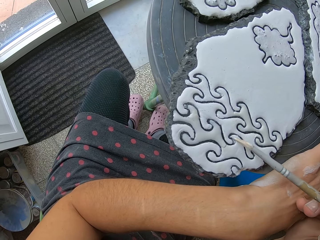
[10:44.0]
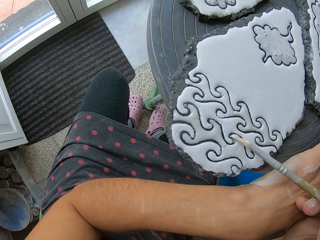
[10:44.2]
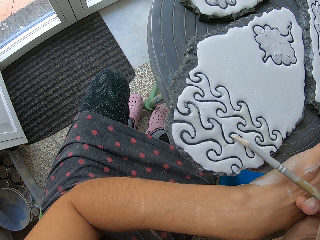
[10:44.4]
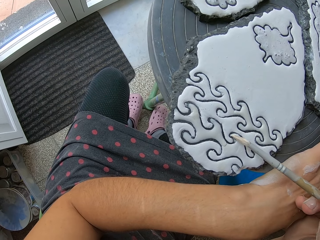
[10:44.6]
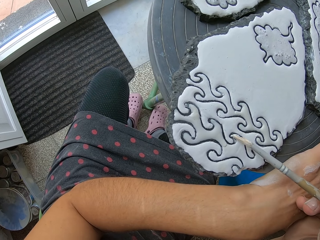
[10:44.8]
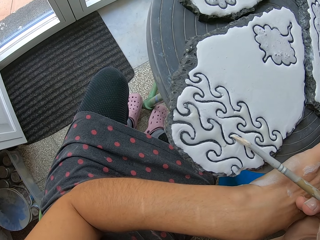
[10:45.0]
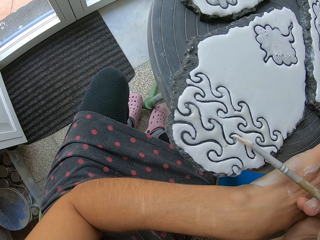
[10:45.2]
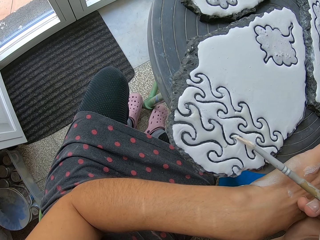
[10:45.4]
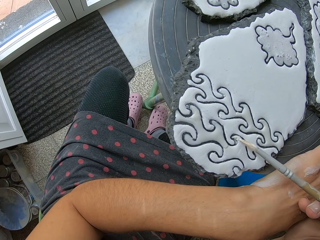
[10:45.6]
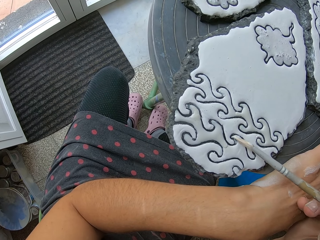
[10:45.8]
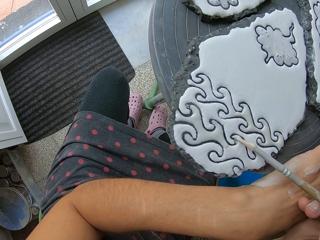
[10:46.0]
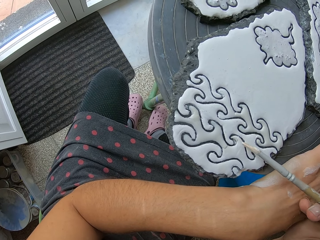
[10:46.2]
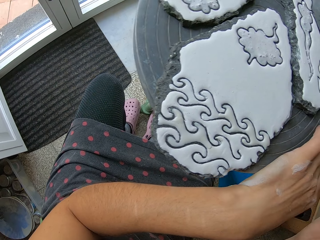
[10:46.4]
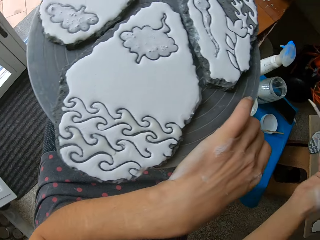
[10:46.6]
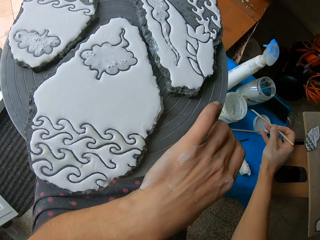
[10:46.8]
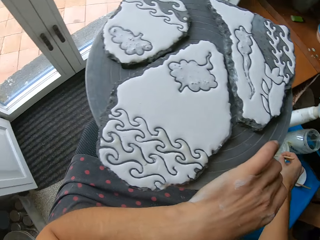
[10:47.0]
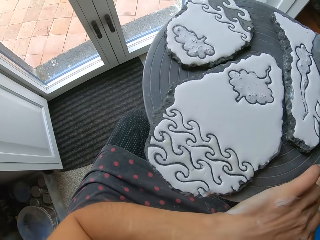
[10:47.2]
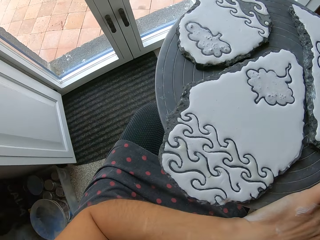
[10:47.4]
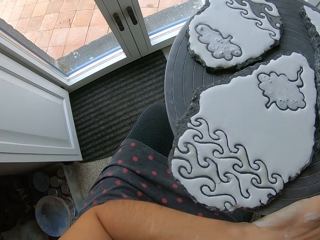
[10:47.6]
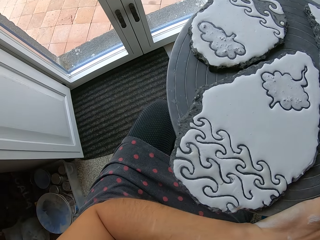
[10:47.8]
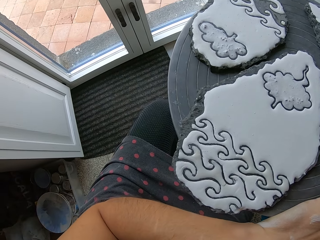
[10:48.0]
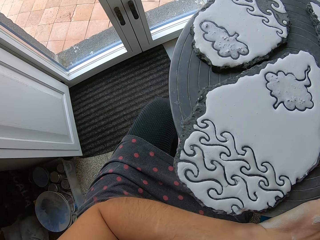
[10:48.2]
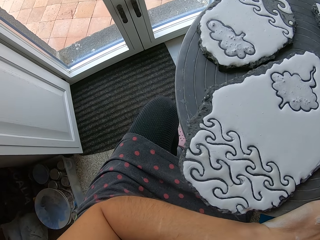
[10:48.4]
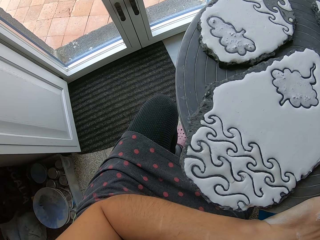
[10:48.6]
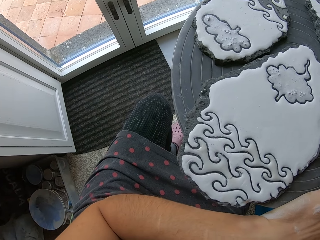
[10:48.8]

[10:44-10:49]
The camera wearer holds the painting brush with her right hand. She dips the paint brush in her right hand into the paint container on the table.

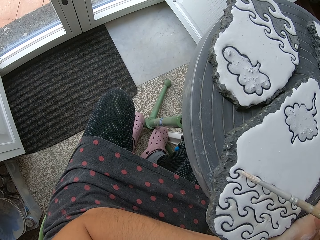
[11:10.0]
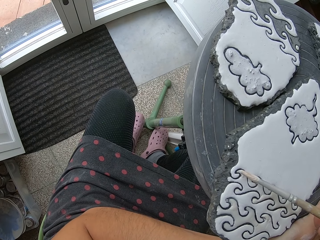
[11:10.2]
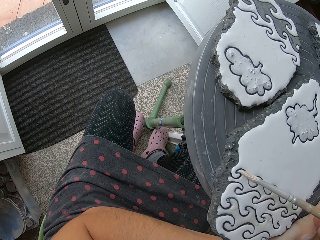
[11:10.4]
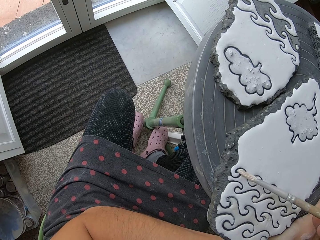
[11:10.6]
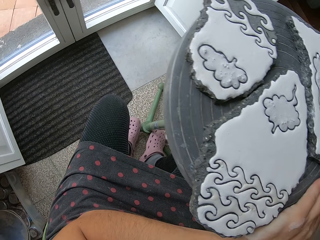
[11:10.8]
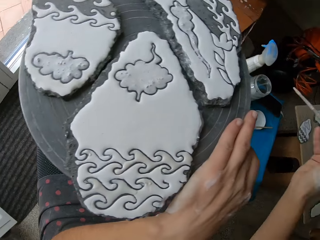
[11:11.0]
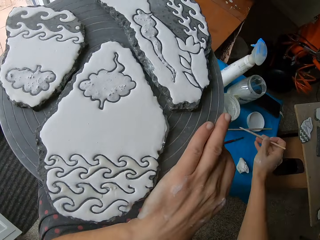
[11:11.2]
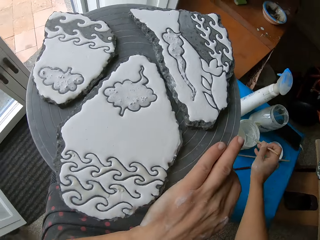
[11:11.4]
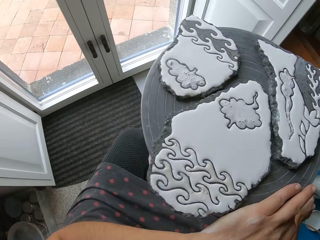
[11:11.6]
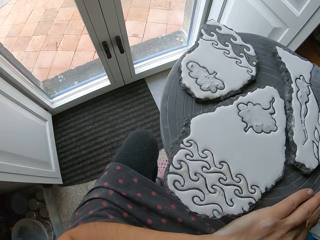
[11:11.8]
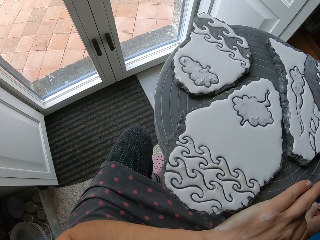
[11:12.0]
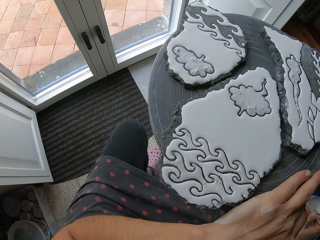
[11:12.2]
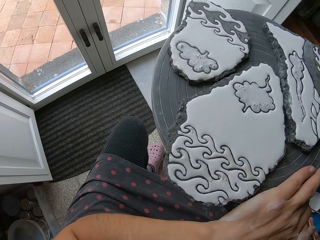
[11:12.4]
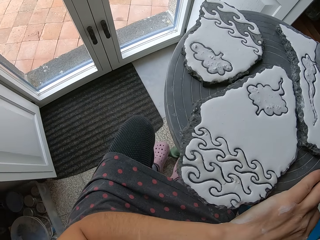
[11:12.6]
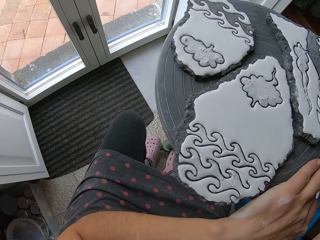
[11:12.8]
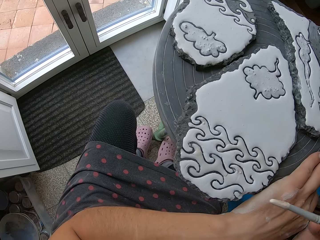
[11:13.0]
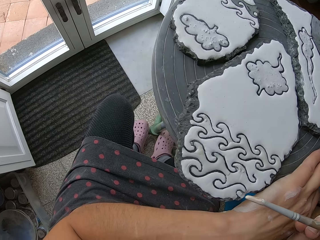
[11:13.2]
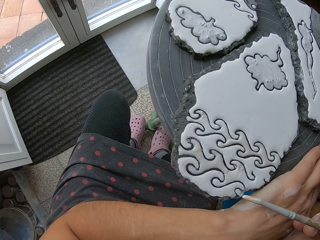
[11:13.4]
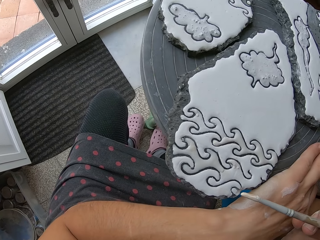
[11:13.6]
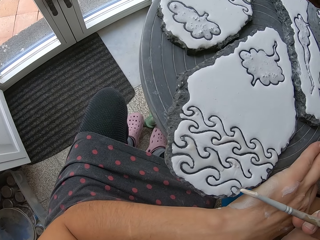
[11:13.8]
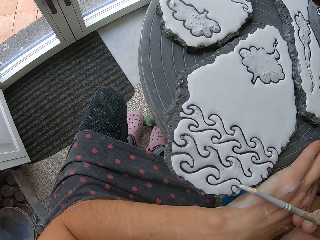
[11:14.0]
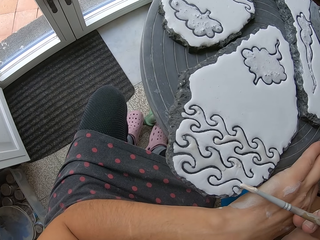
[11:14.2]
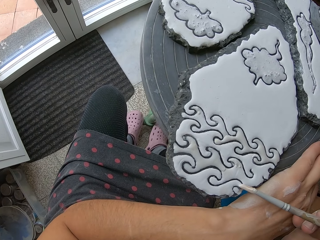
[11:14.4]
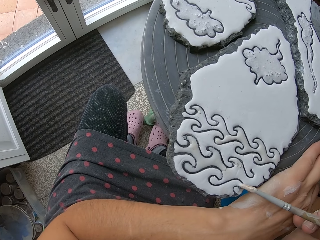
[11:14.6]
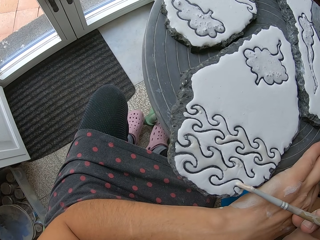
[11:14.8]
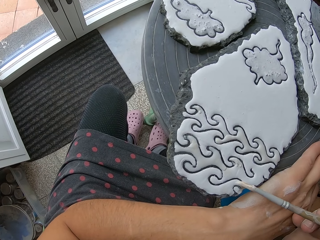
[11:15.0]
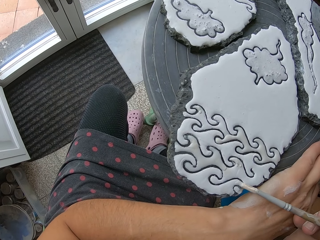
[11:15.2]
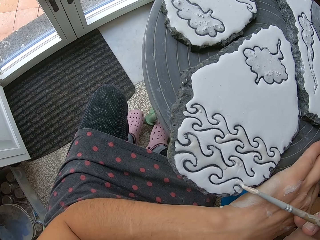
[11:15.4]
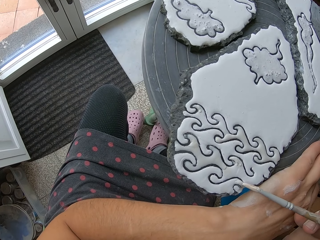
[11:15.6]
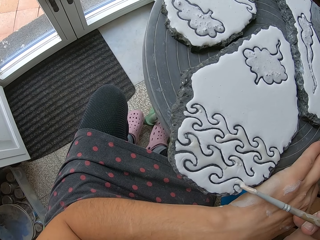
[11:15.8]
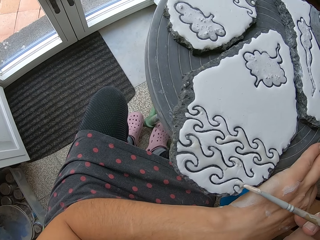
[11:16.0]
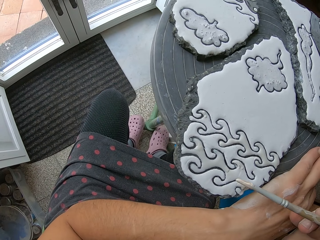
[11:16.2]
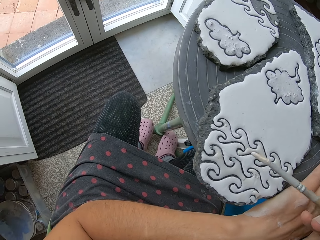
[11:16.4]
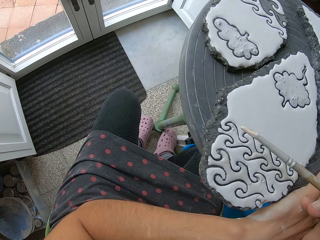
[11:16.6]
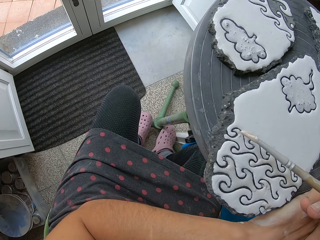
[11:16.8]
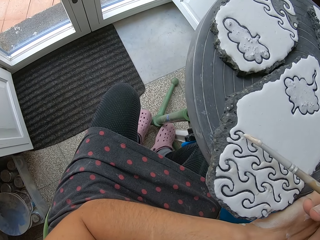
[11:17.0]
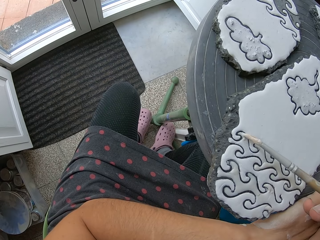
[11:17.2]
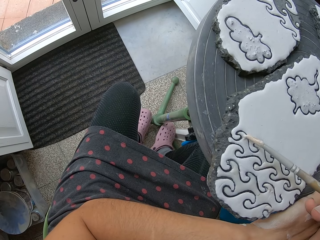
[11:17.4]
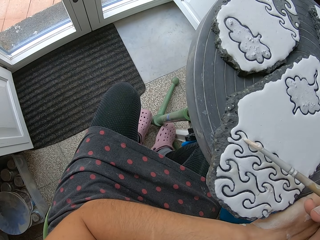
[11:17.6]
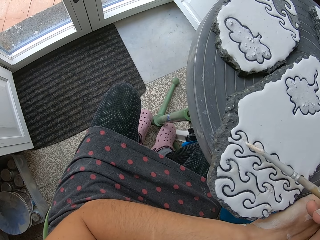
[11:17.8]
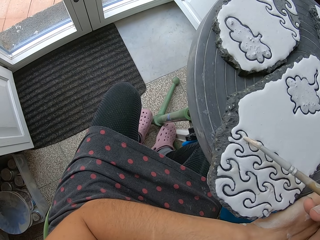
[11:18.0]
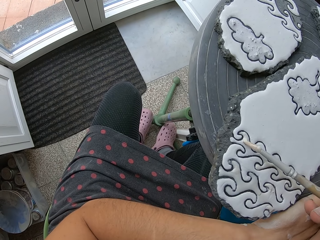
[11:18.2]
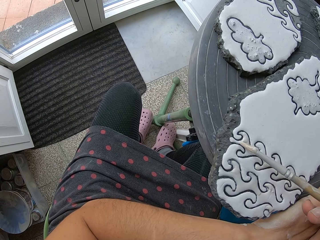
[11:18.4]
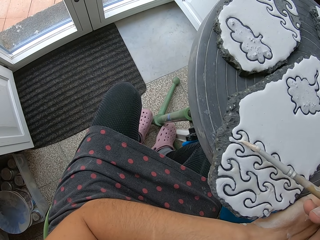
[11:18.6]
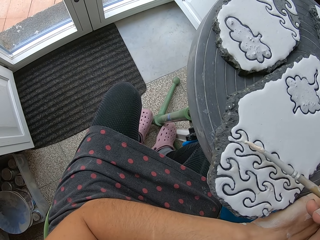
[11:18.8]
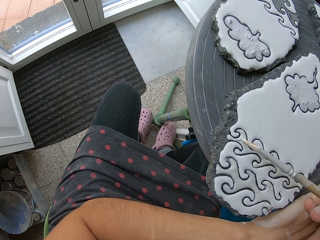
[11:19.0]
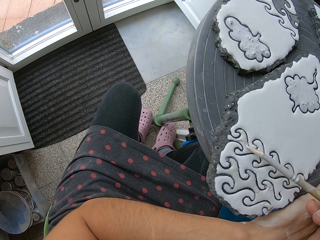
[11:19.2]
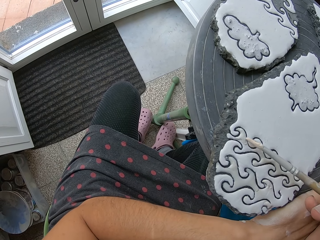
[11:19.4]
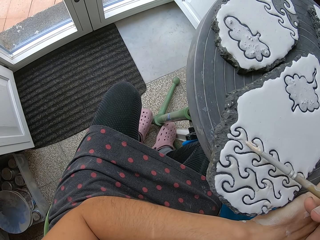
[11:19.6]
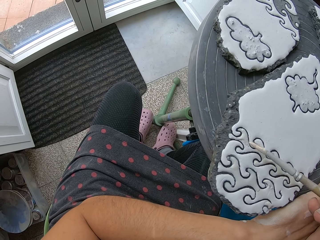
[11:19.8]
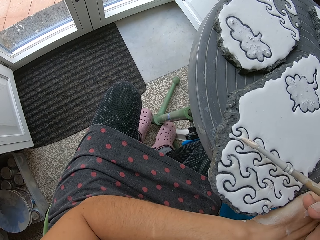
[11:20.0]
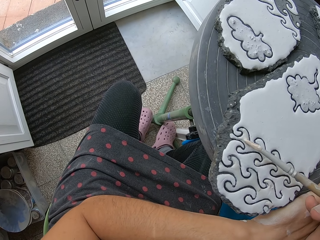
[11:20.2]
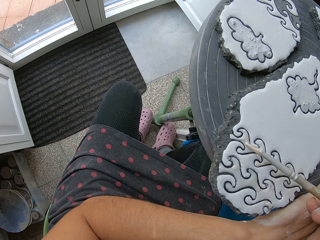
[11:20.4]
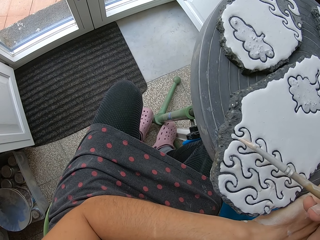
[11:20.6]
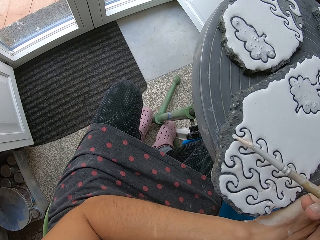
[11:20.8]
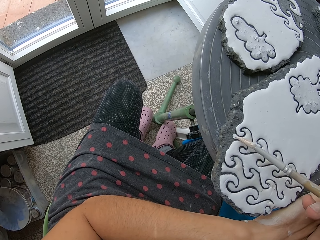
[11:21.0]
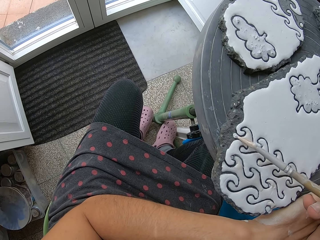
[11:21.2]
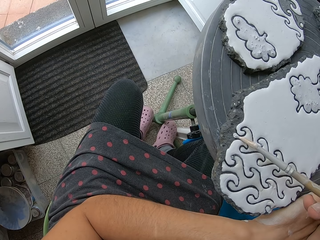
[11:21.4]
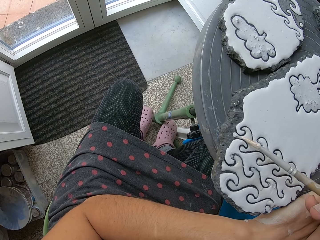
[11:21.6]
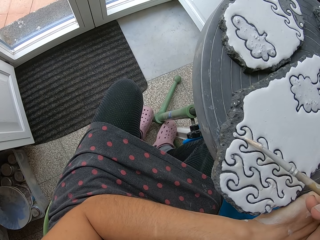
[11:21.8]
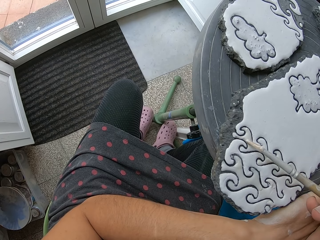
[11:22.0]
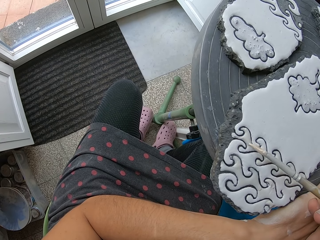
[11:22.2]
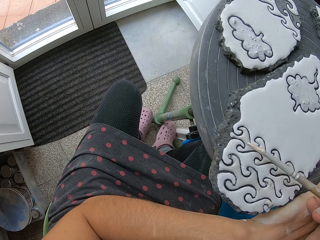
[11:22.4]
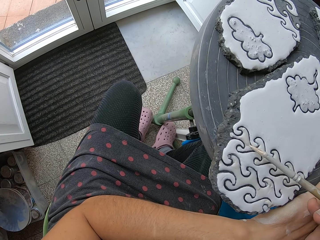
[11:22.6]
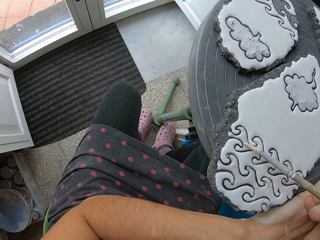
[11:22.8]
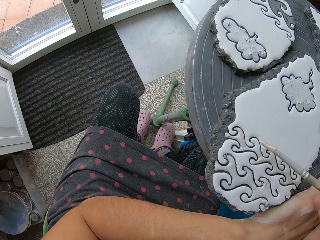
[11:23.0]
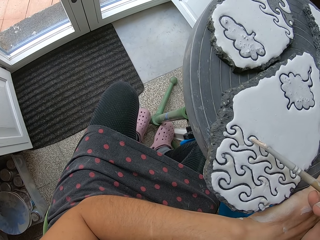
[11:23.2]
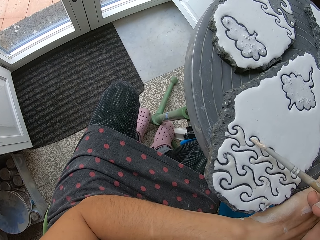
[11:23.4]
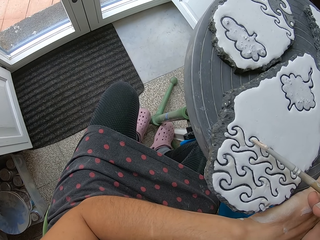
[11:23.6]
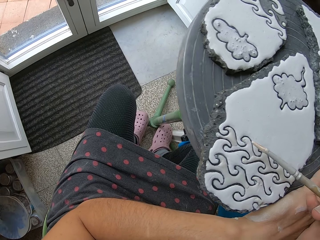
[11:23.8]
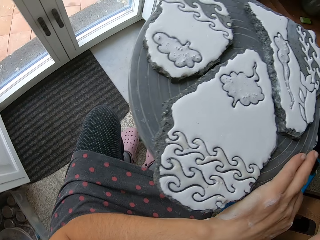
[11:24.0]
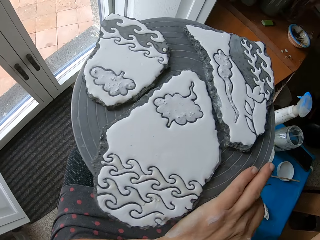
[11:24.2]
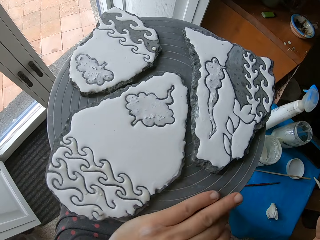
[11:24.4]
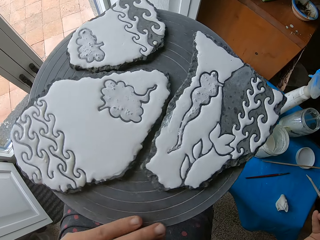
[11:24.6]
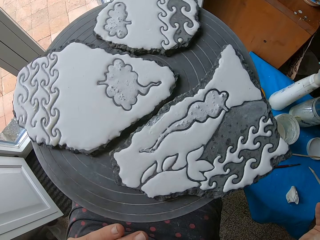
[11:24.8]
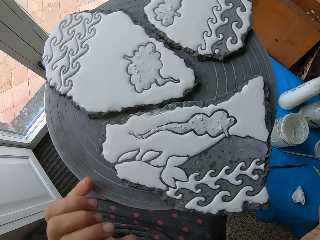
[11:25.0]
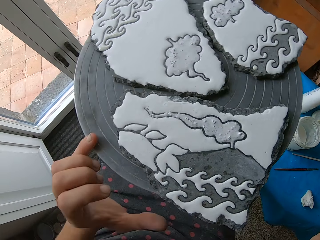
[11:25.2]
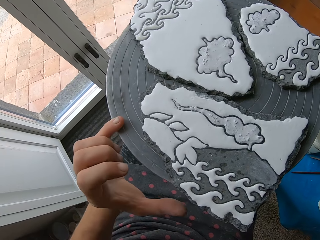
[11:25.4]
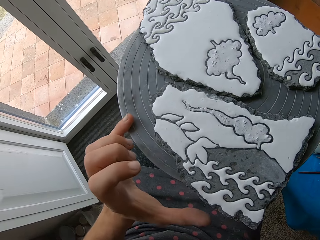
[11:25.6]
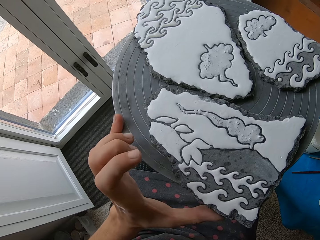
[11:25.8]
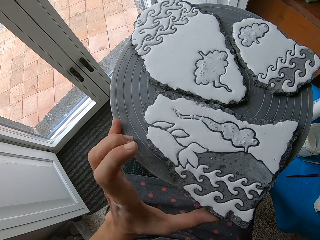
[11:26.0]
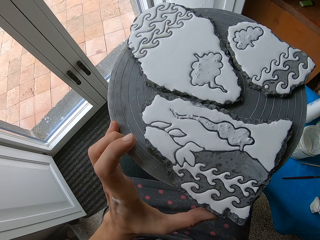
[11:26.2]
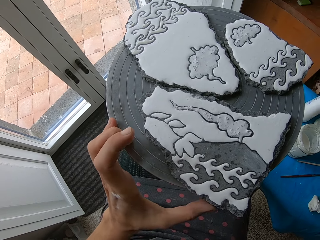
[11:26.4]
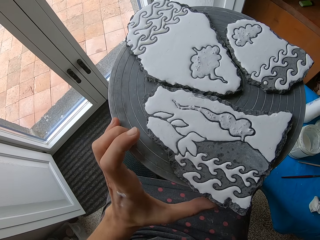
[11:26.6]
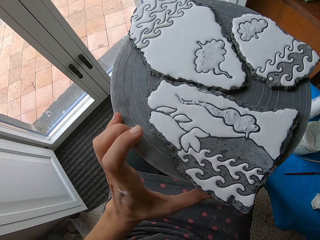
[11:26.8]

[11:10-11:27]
The camera wearer dips the paint brush in her right hand into the paint container on the table. She paints the clay work on the table stand with the paint brush in her right hand. She tilts the table around with her left hand. She rolls the table stand with her left hand.
